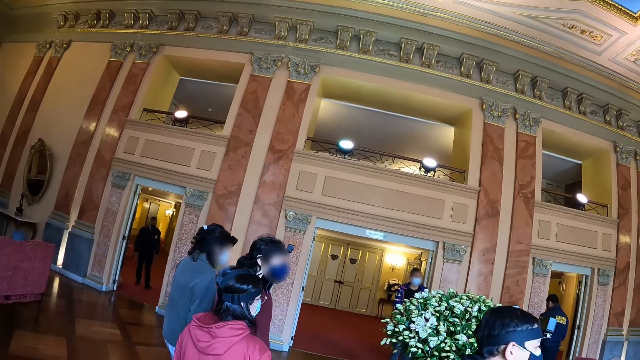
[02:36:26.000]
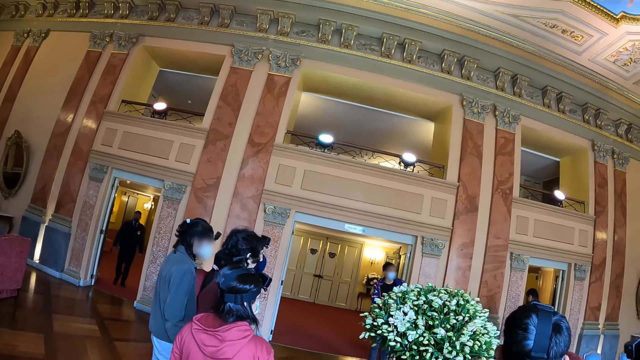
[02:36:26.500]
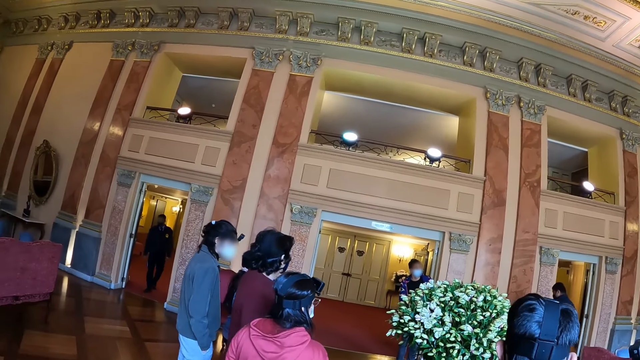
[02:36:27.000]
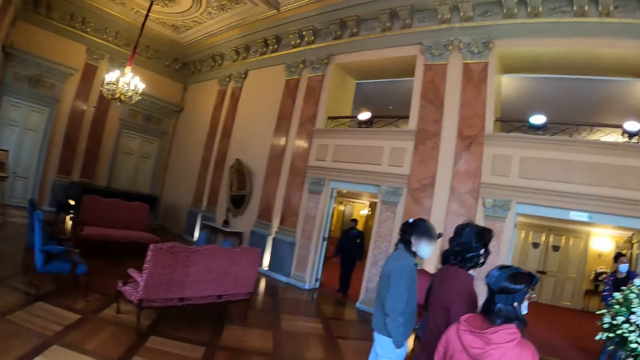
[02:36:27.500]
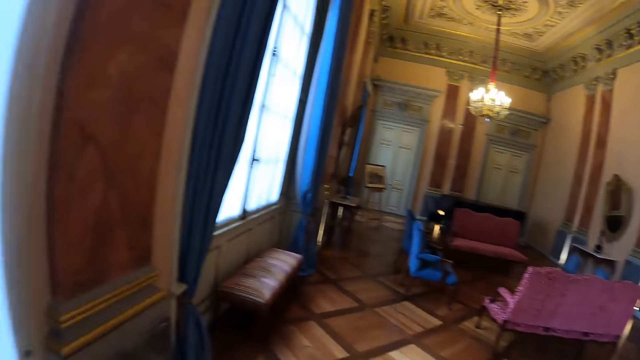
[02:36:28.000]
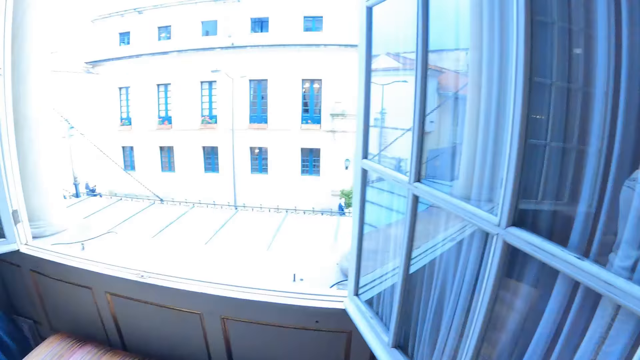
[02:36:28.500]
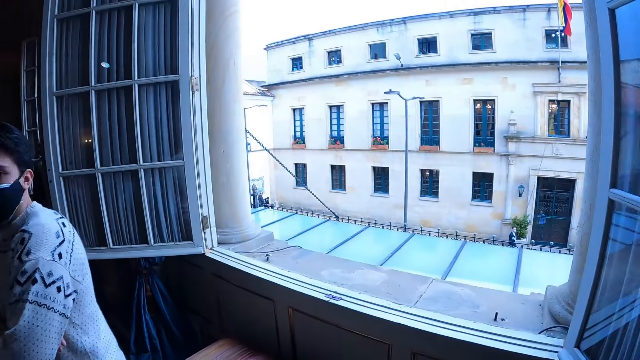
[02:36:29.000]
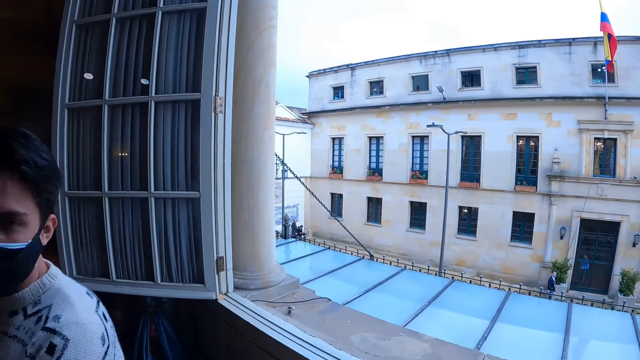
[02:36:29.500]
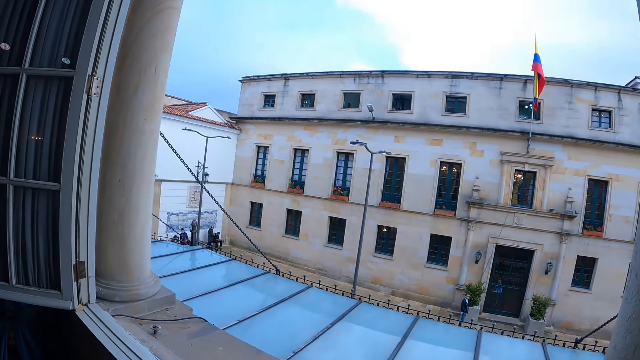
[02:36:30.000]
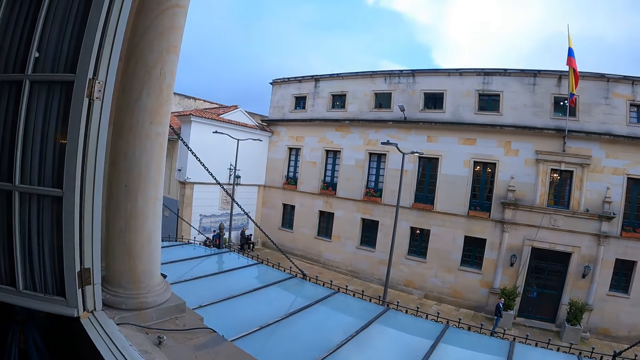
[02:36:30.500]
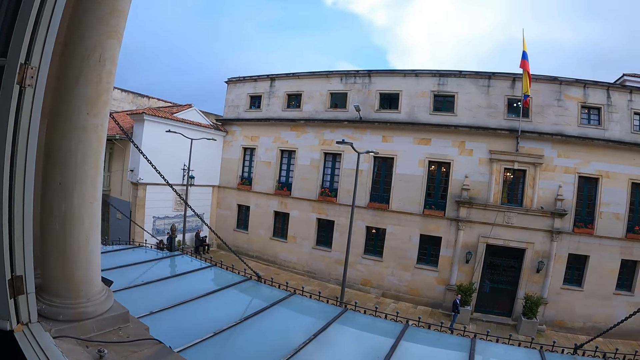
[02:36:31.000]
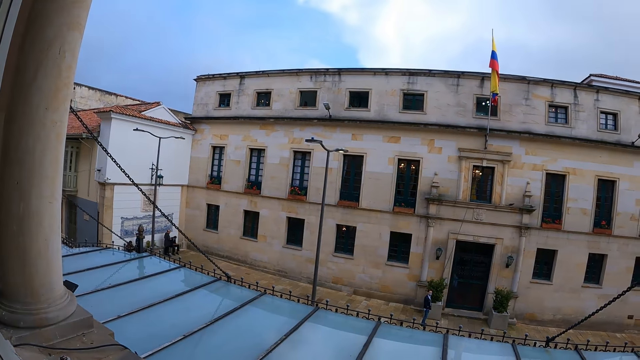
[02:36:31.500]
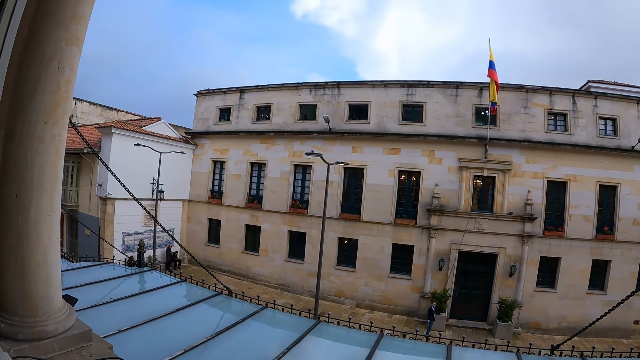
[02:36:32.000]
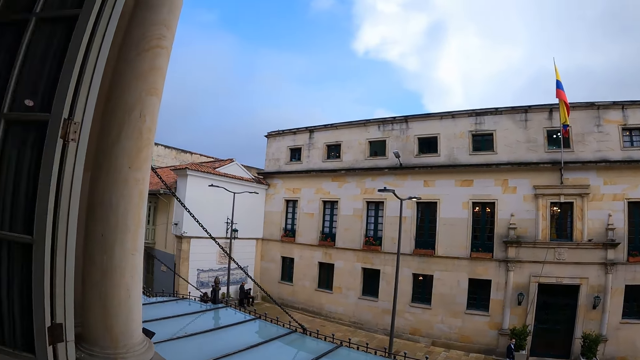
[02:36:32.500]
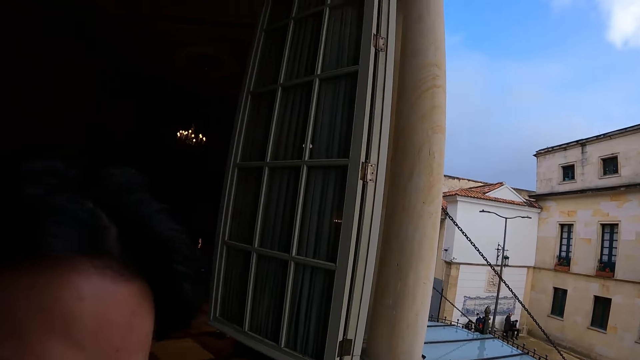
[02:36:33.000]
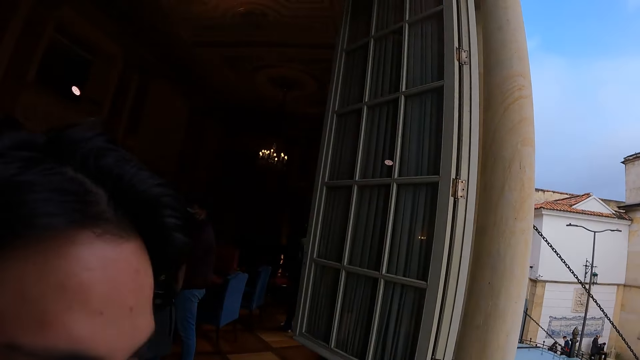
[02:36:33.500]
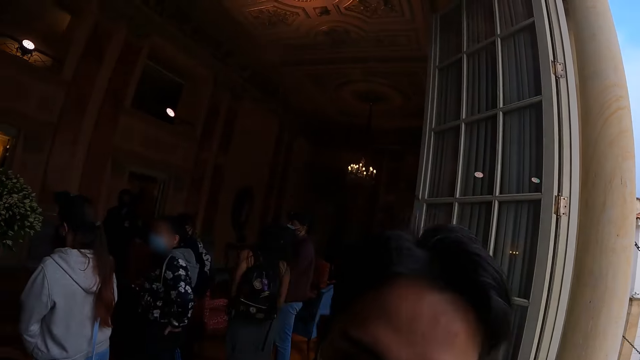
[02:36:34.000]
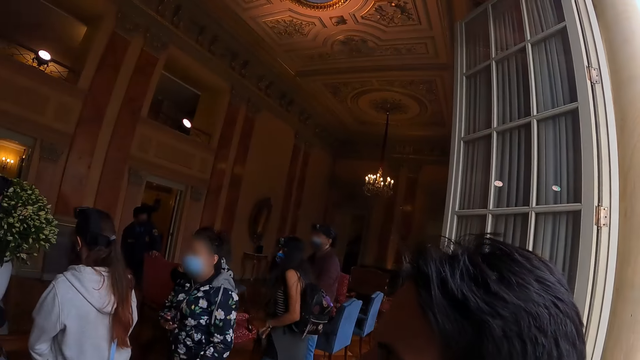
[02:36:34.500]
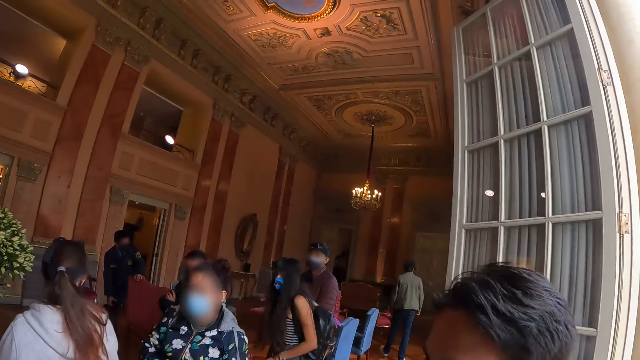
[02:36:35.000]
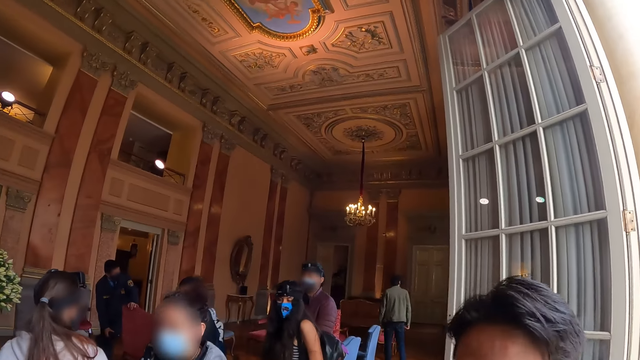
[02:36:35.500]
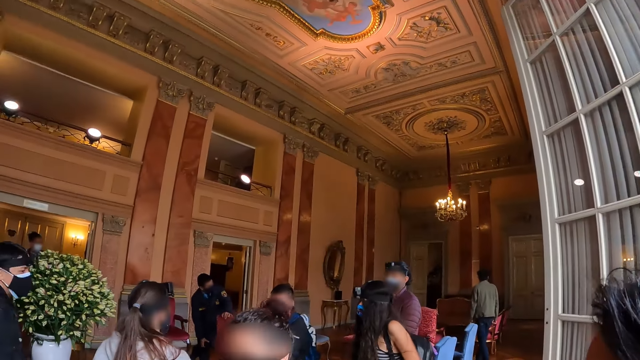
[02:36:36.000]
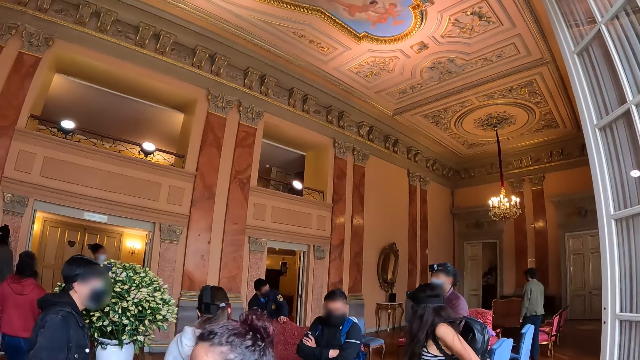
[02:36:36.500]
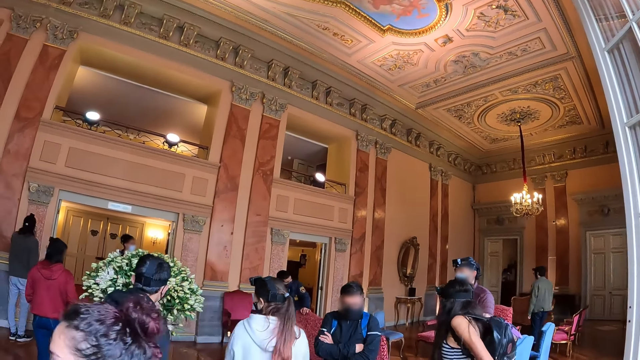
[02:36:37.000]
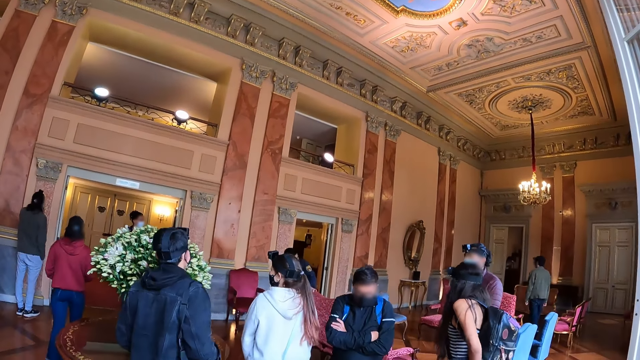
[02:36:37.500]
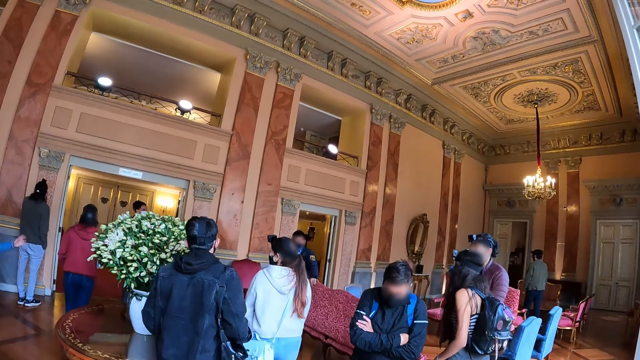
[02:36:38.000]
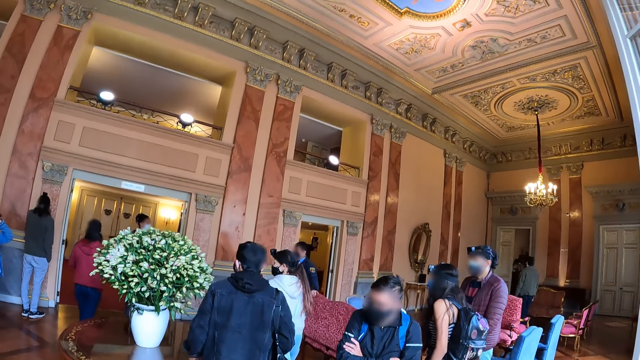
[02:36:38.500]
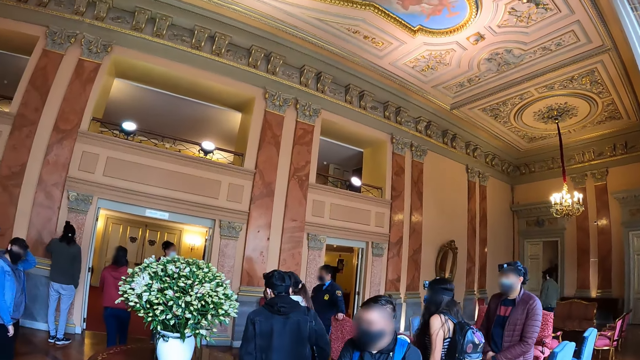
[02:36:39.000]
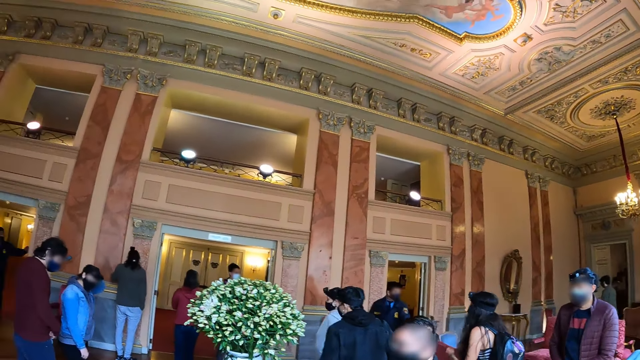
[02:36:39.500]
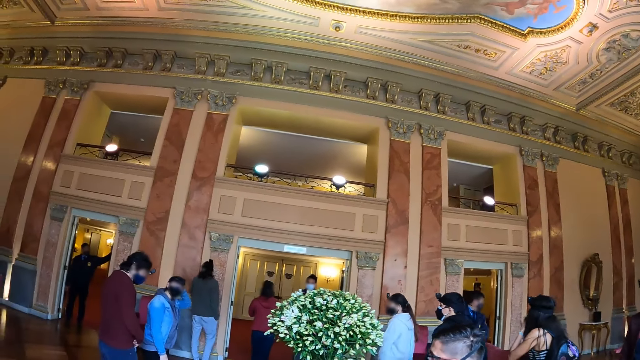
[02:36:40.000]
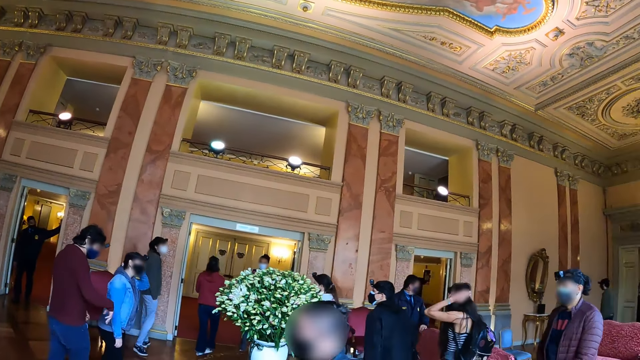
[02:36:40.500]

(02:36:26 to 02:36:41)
The camera wearer looks around the room. They stare through the window. They look around the room.

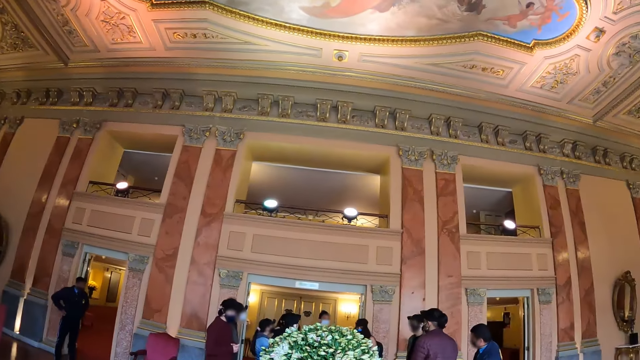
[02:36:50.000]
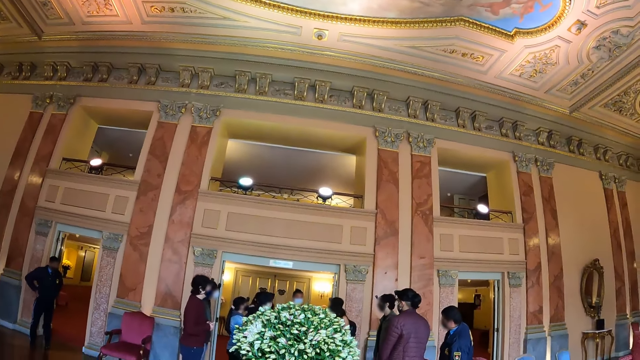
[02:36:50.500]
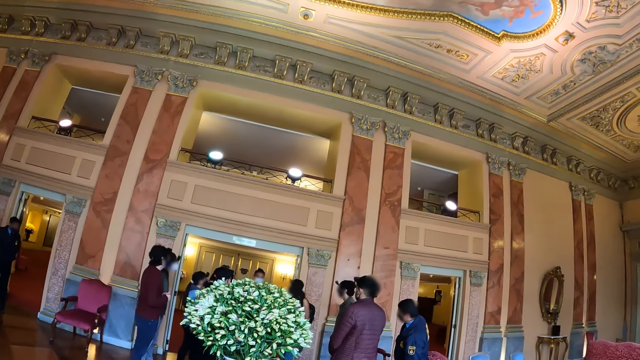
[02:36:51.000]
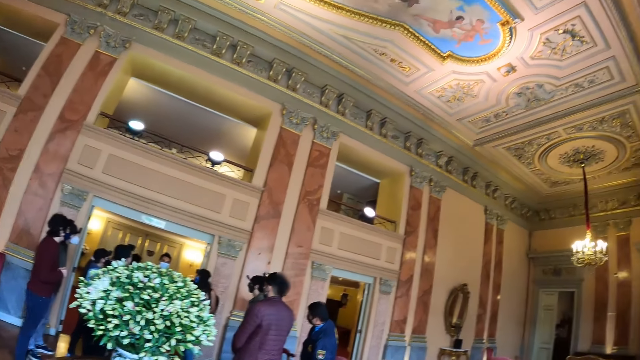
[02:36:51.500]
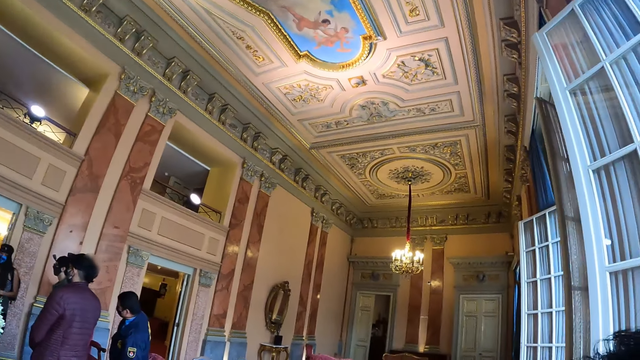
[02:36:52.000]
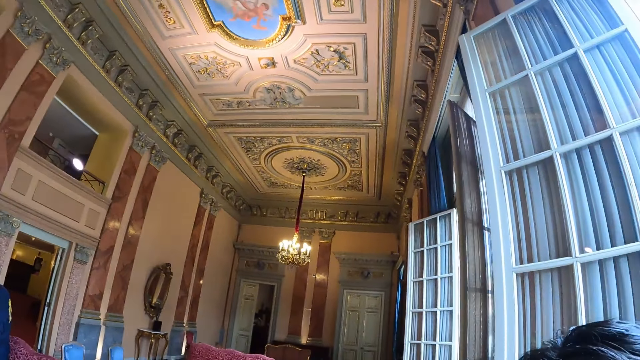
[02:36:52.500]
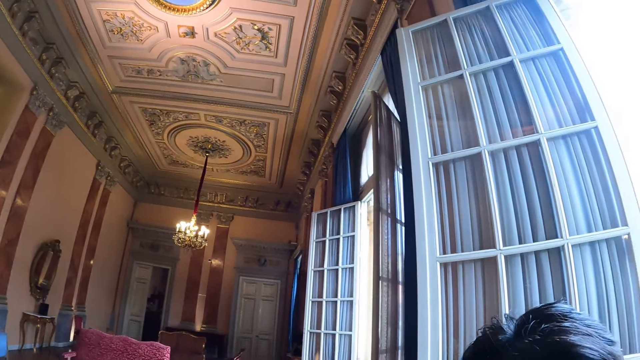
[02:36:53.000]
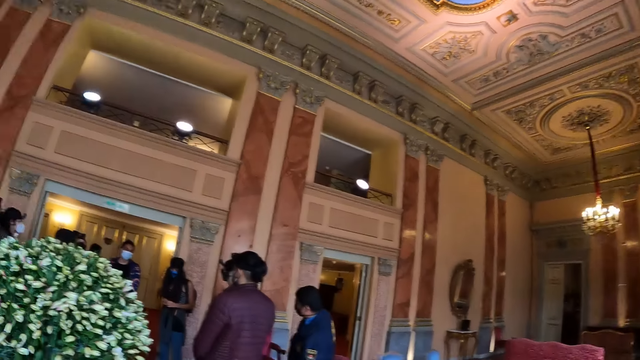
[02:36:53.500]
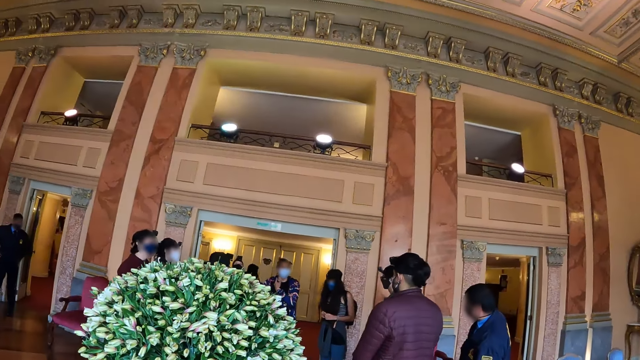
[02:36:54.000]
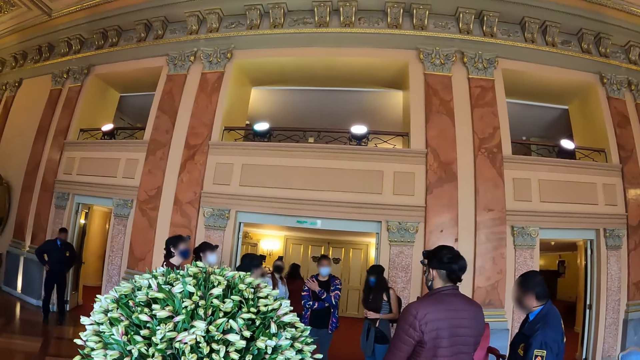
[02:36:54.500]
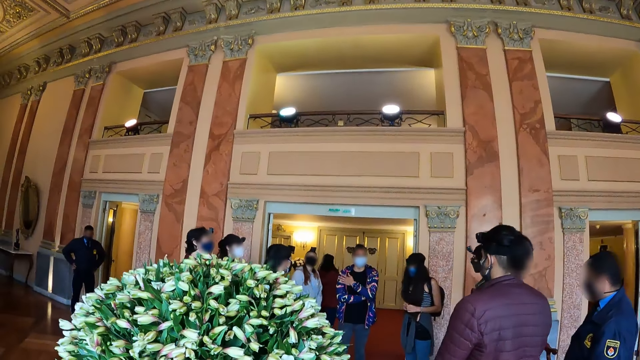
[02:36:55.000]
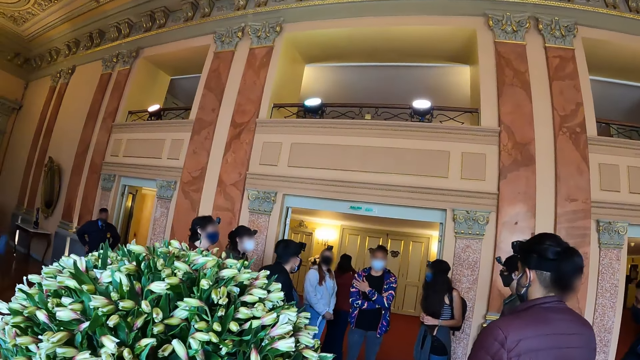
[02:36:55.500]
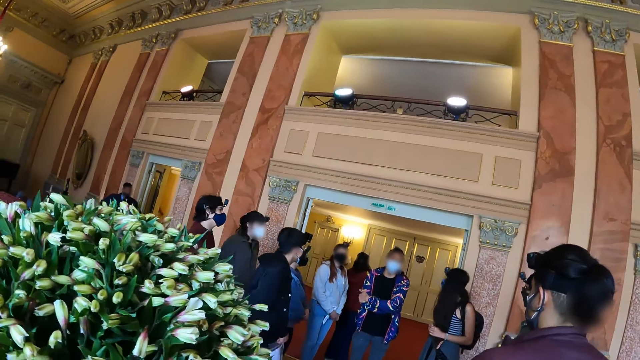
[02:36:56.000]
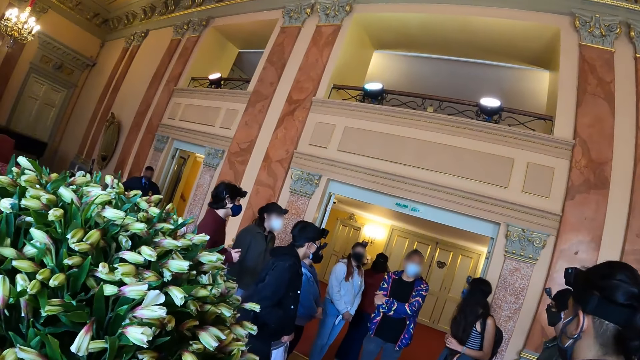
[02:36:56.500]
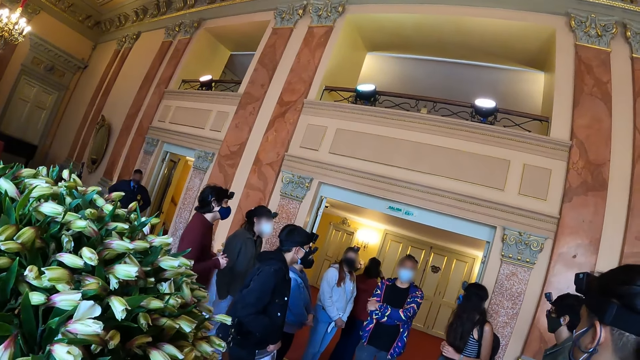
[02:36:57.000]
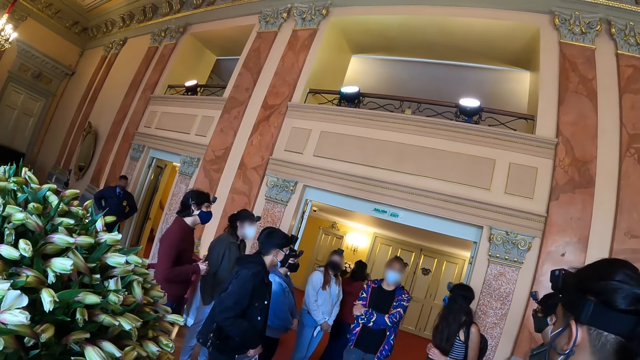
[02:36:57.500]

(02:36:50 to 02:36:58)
The camera wearer walks around.
